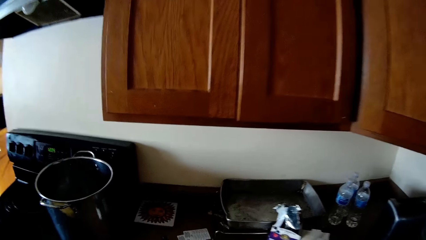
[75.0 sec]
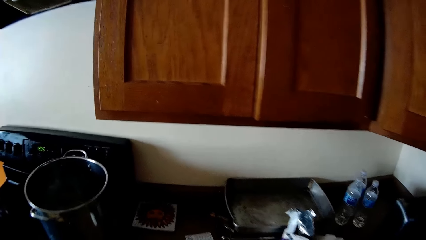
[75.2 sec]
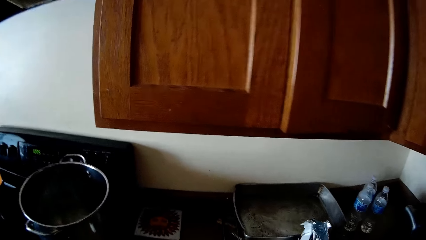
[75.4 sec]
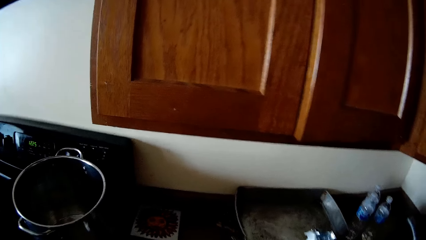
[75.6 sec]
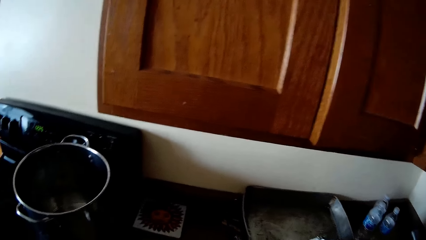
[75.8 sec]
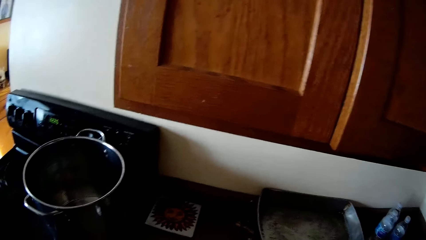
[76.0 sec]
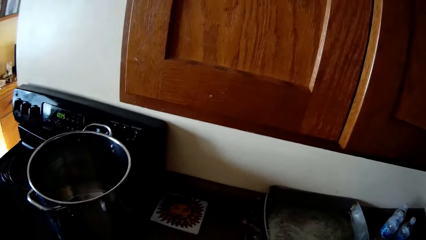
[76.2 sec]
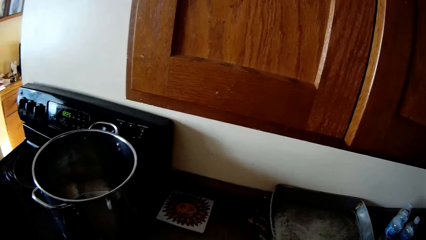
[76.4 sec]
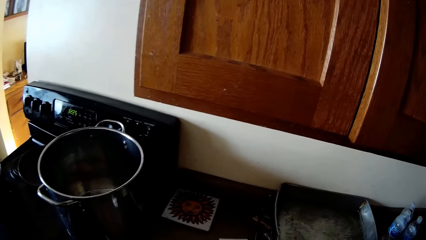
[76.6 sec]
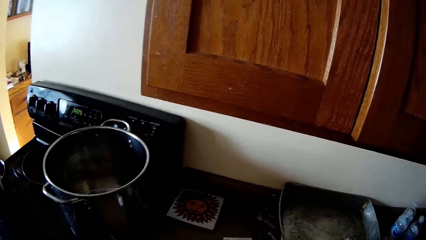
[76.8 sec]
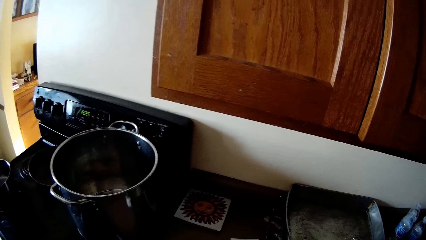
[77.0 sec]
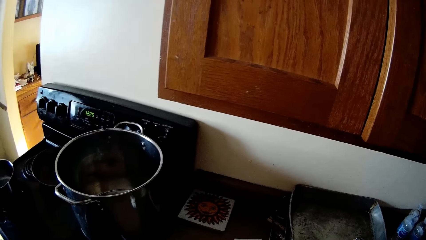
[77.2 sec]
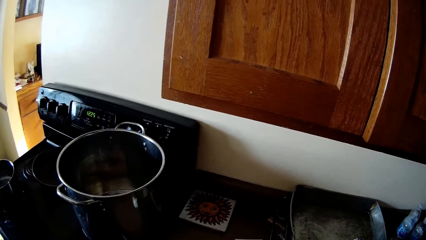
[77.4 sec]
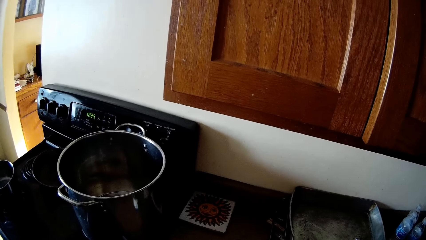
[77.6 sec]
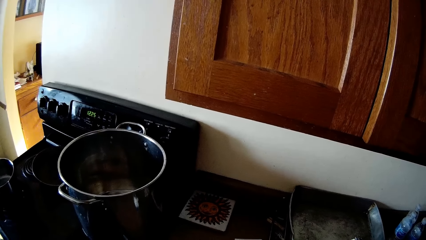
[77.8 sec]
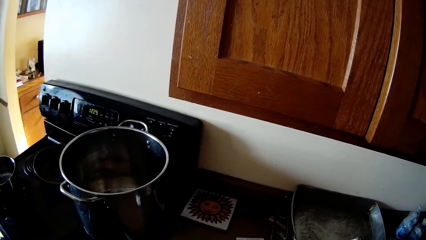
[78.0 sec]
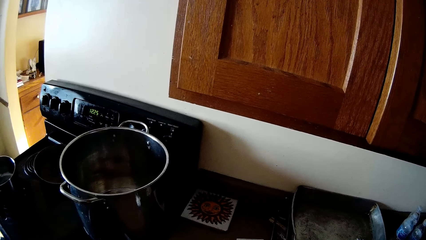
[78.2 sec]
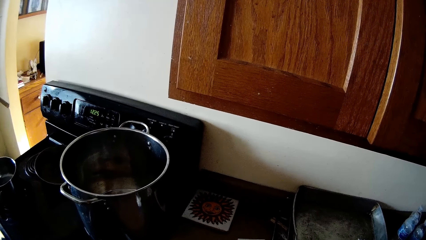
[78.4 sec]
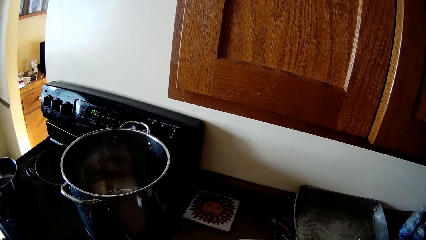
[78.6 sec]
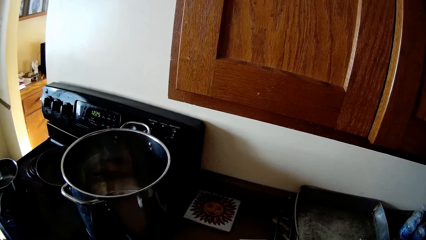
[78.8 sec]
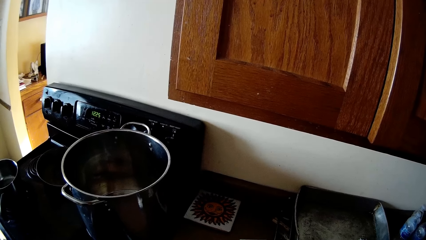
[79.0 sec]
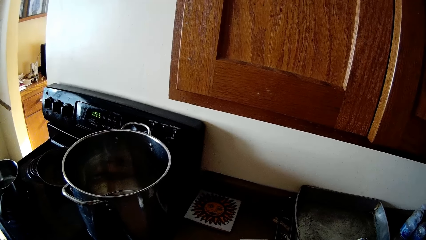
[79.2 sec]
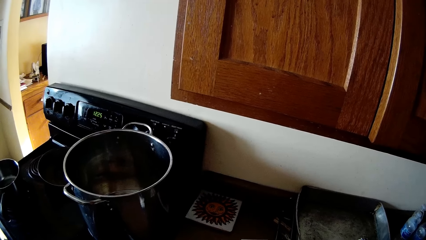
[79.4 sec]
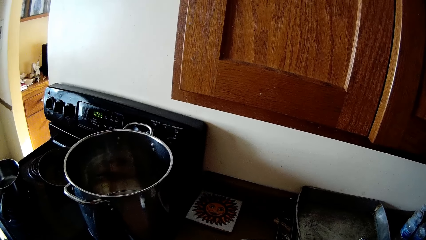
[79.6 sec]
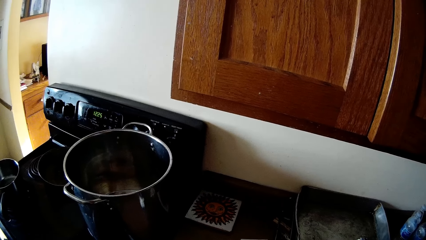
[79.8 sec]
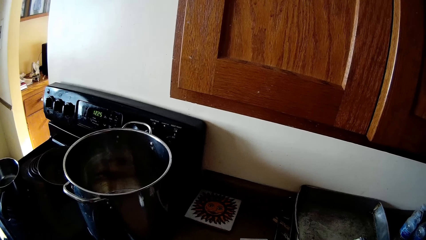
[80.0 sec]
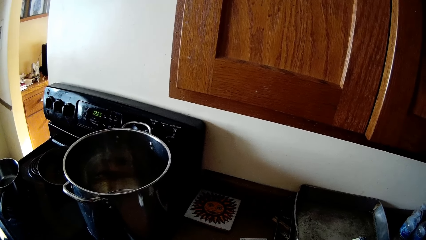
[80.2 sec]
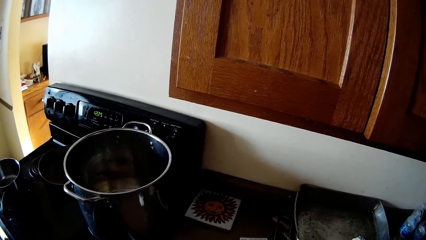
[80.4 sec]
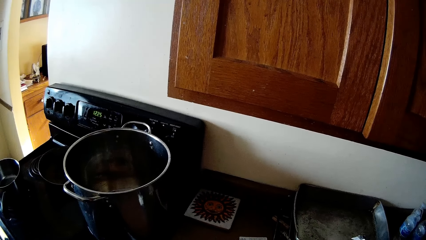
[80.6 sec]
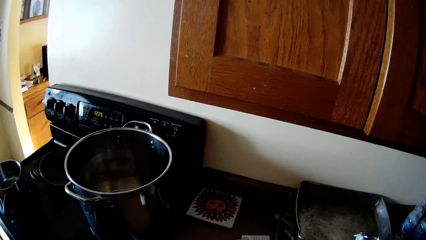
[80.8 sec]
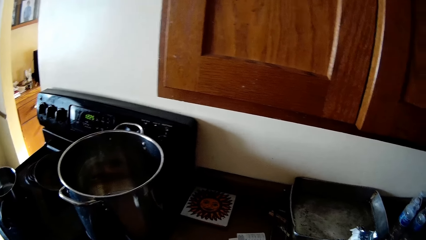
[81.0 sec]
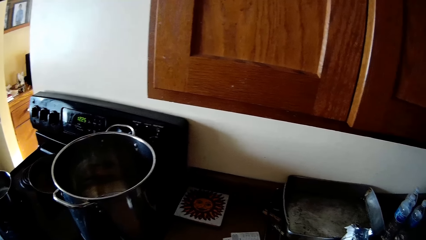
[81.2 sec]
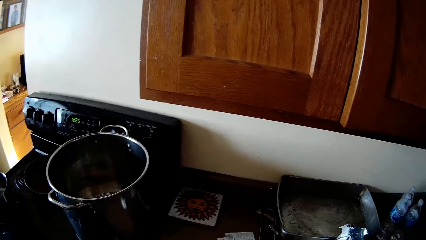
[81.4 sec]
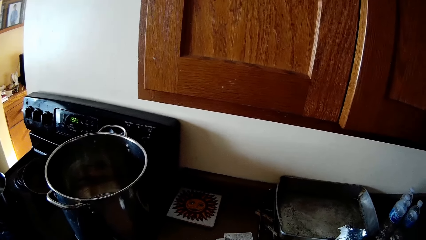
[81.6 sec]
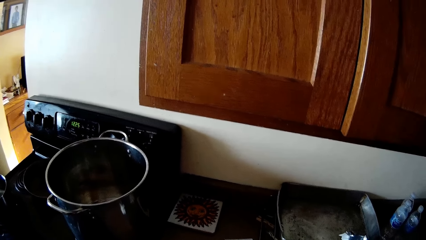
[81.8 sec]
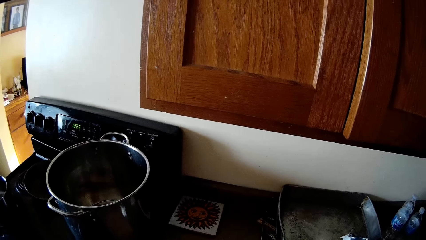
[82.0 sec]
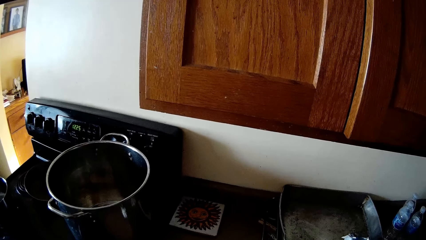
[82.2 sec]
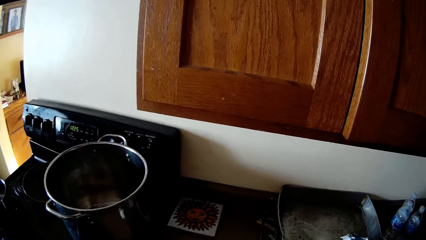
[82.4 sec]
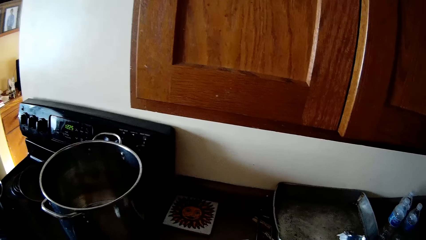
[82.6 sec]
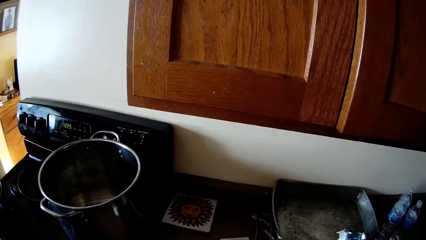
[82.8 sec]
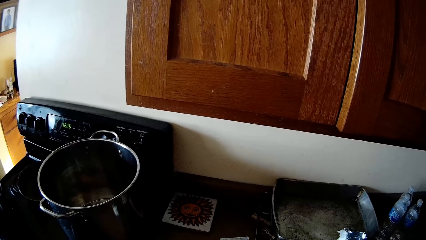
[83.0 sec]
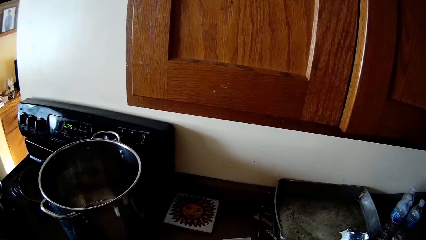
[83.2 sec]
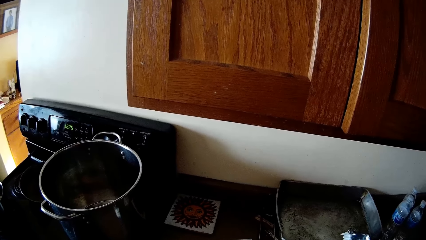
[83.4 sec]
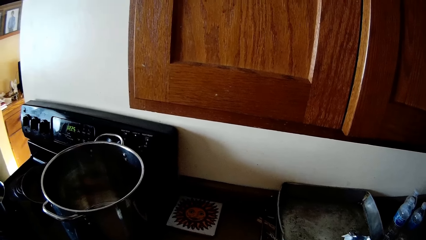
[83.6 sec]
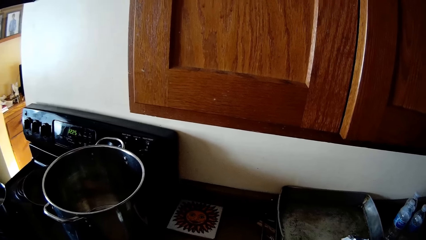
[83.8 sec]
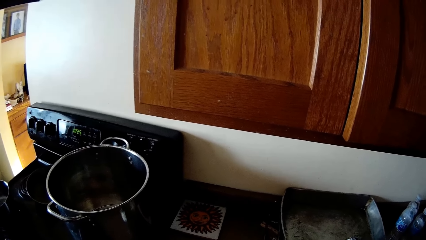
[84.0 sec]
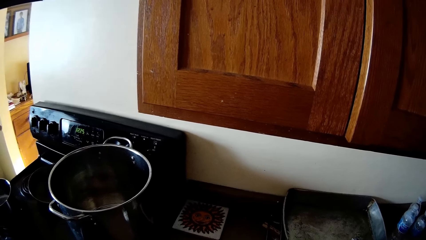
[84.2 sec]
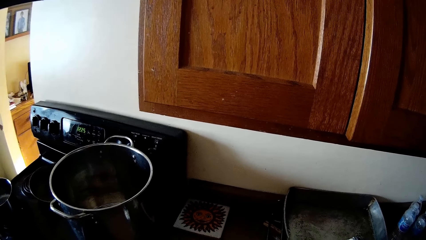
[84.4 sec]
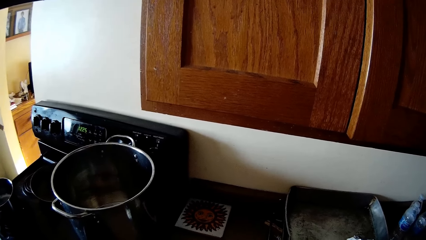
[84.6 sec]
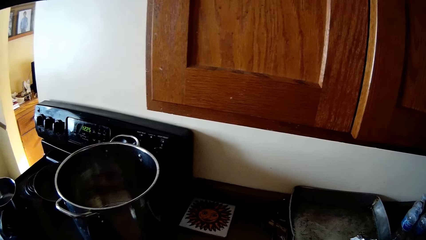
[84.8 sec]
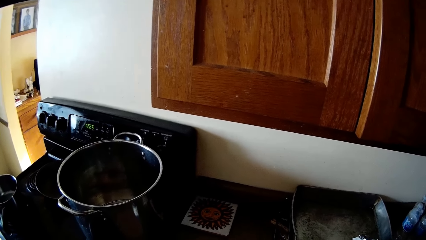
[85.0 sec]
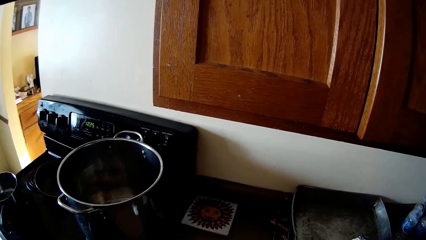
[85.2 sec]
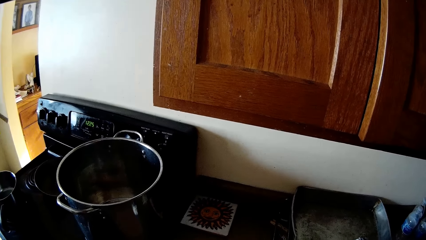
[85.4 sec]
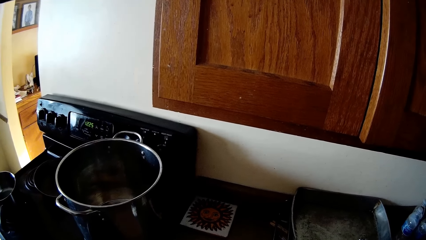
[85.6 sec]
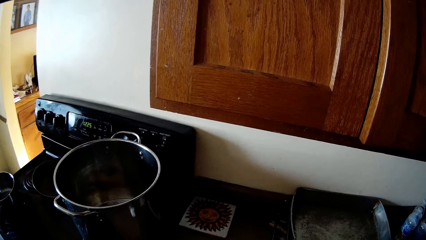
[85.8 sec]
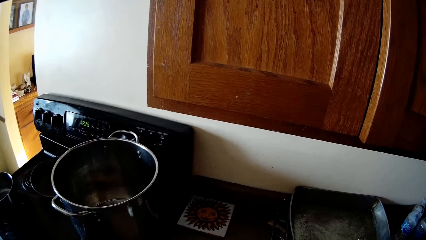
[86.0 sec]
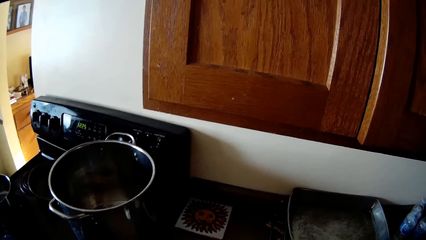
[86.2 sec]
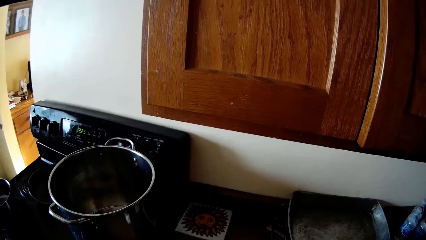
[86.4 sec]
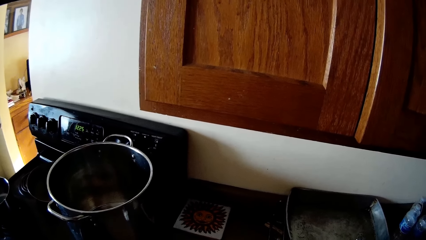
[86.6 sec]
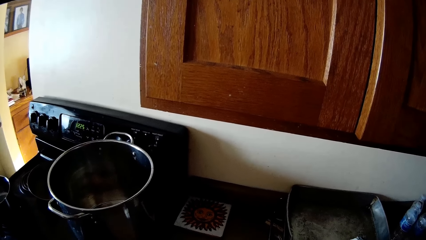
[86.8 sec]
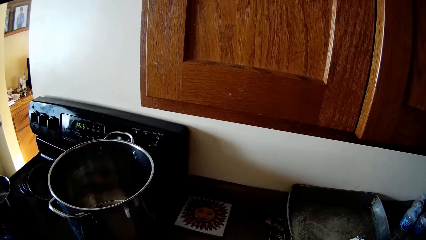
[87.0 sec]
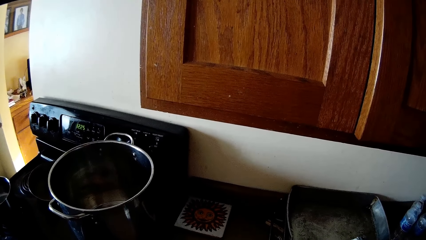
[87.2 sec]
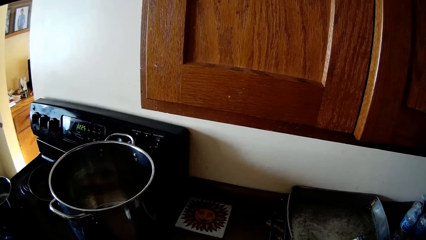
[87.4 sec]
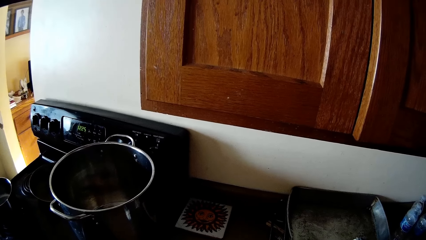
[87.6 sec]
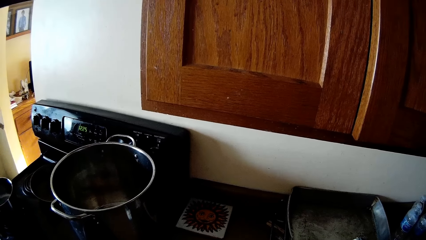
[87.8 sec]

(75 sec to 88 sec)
The camera wearer looks around. They look around again.

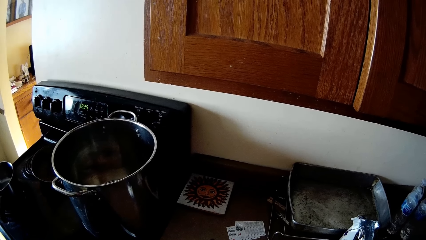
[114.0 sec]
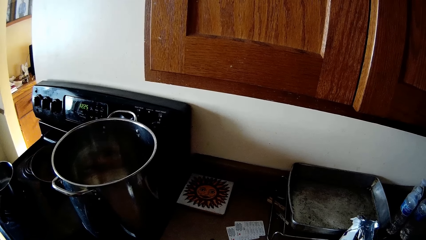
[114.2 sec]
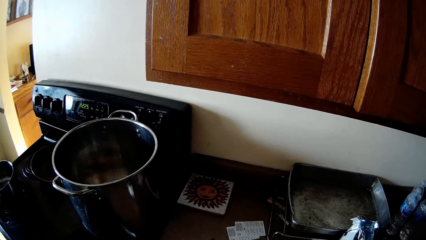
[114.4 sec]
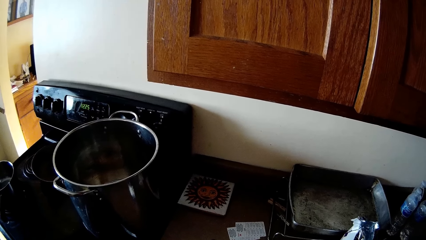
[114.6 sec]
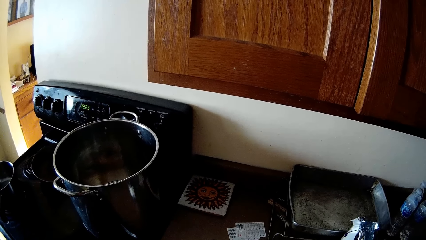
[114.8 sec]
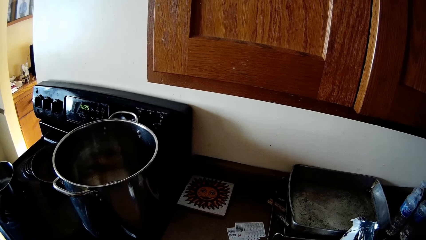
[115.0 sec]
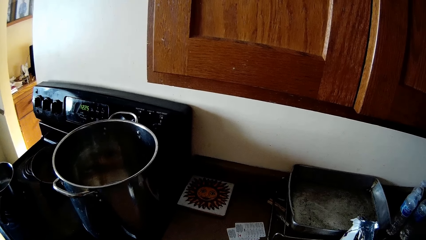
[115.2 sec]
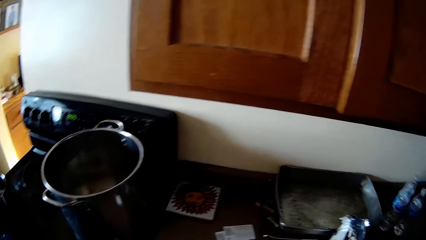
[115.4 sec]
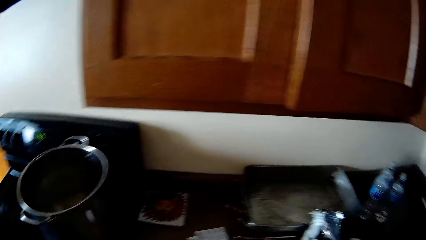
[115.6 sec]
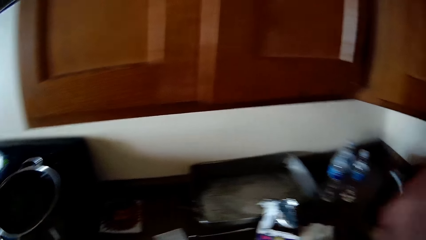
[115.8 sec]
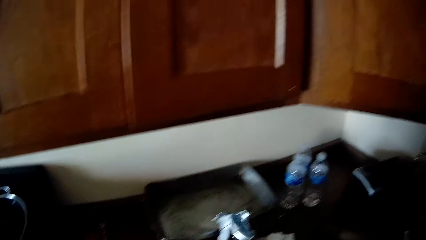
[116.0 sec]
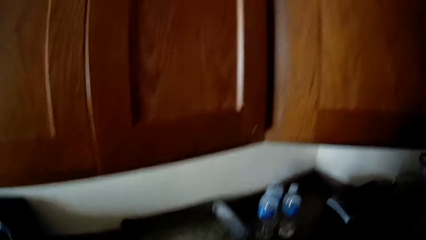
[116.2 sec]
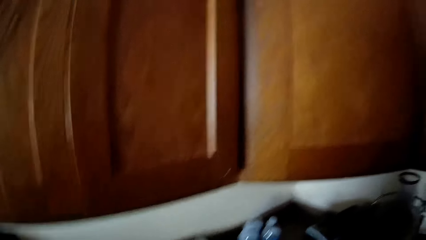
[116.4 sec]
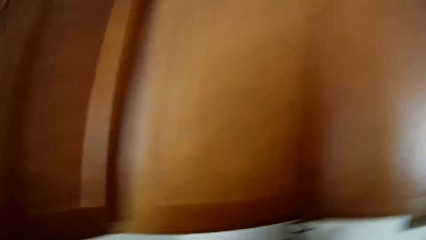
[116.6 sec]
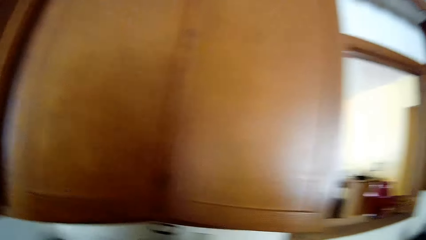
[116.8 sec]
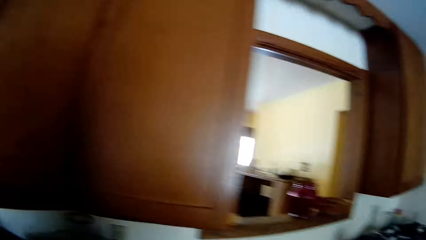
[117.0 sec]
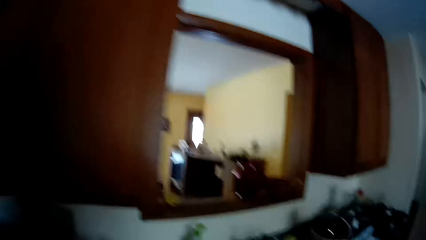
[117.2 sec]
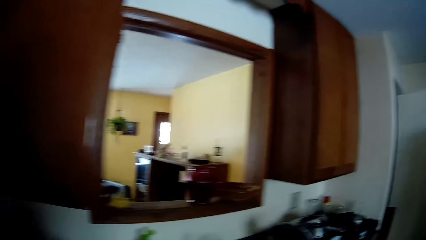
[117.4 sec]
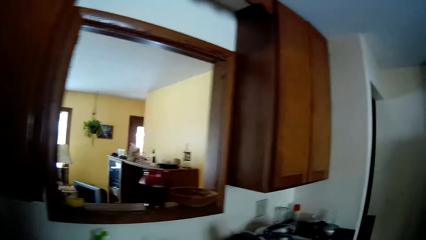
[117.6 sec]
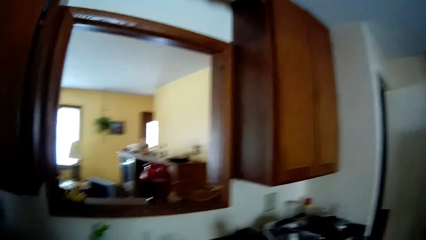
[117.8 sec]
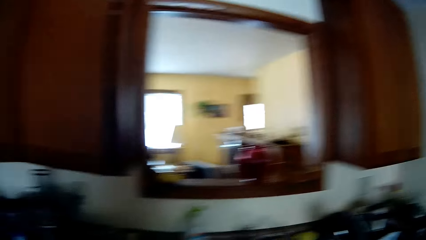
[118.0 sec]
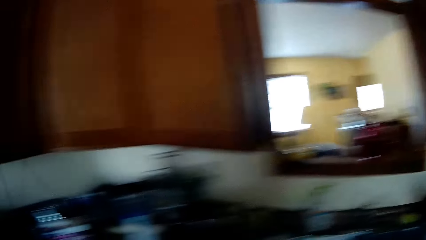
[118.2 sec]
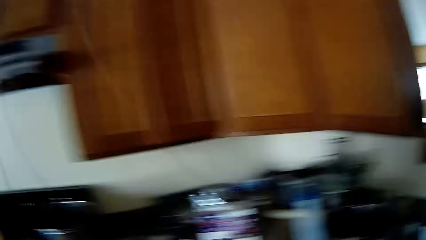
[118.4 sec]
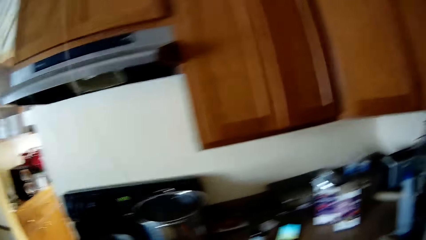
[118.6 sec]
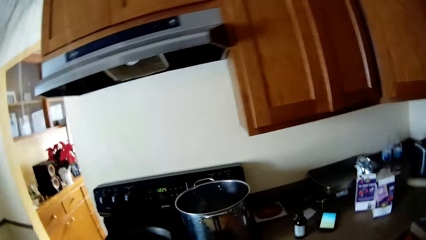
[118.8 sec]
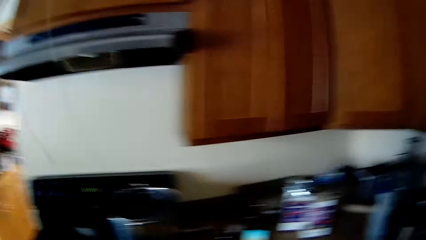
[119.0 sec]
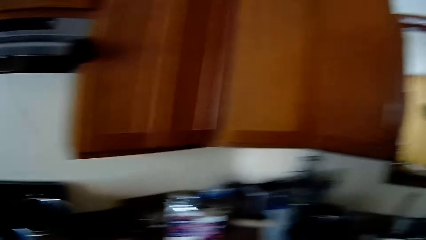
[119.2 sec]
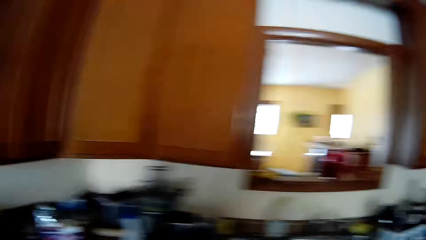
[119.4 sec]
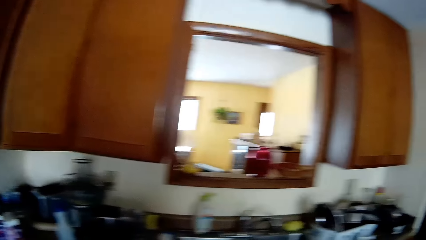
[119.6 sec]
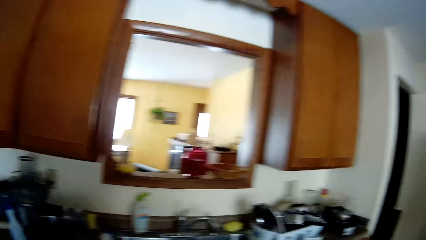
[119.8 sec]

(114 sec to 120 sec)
The camera wearer raises a hand. They move around.
